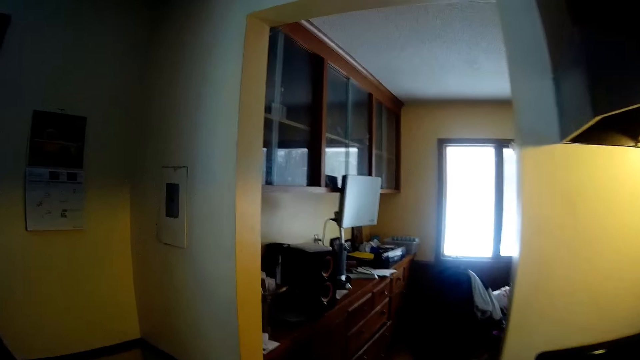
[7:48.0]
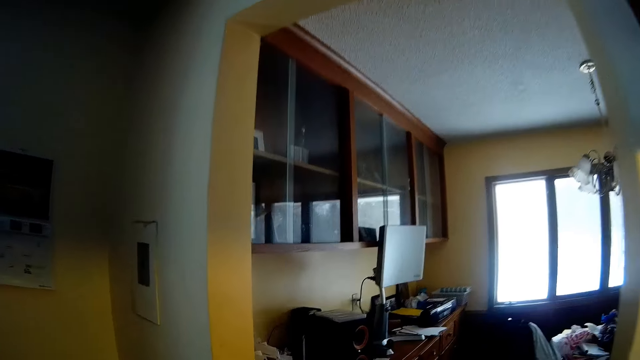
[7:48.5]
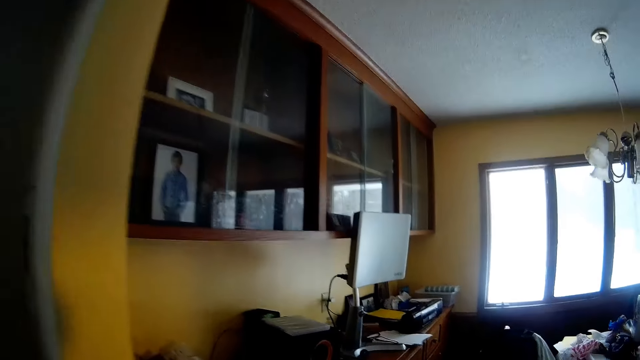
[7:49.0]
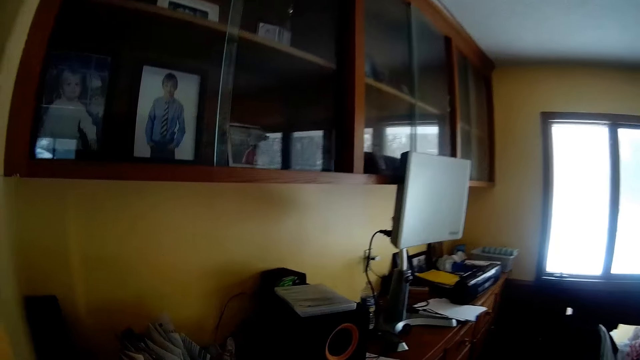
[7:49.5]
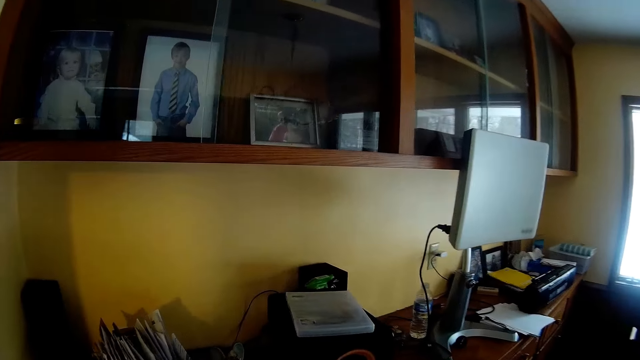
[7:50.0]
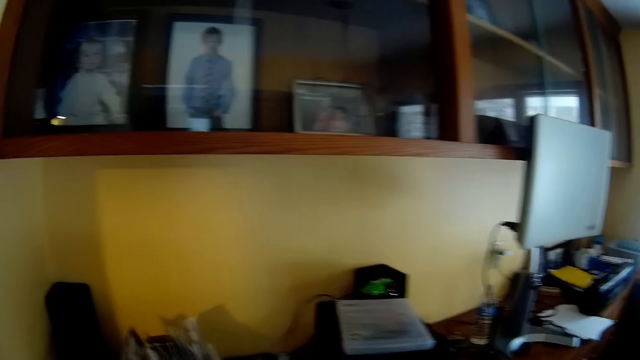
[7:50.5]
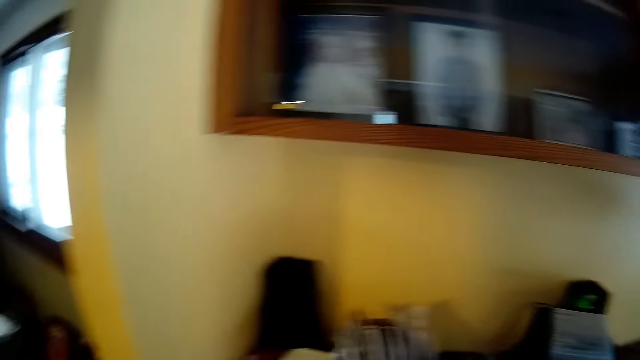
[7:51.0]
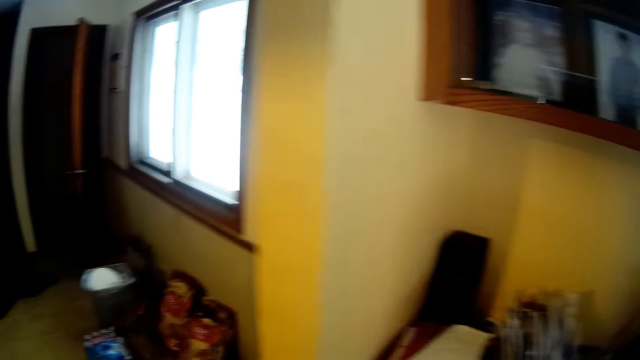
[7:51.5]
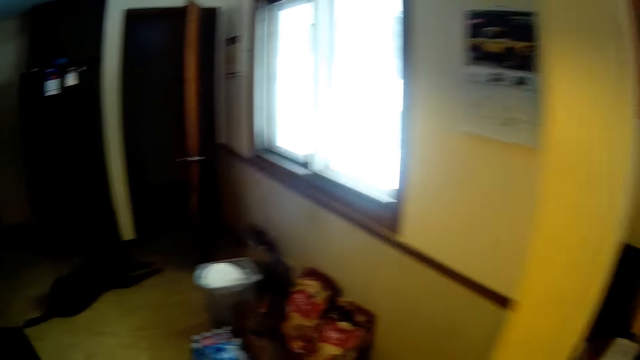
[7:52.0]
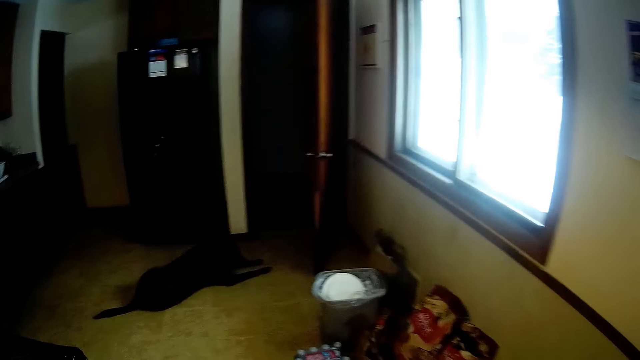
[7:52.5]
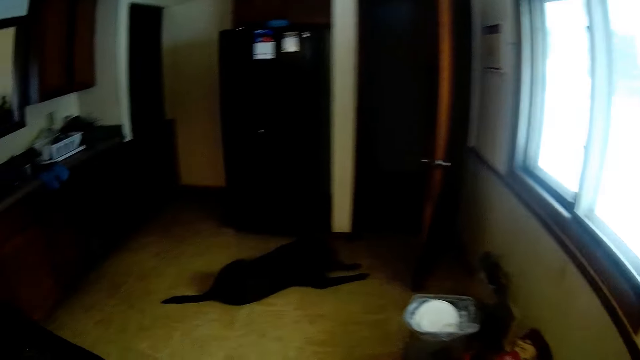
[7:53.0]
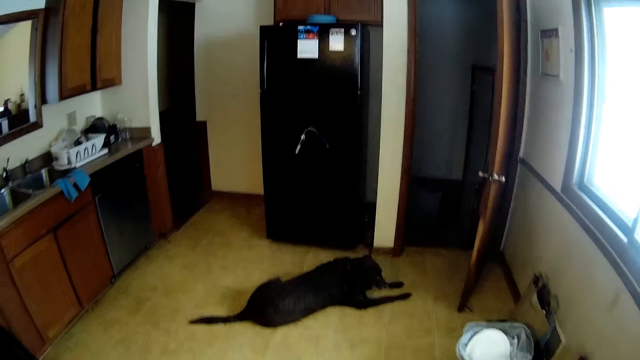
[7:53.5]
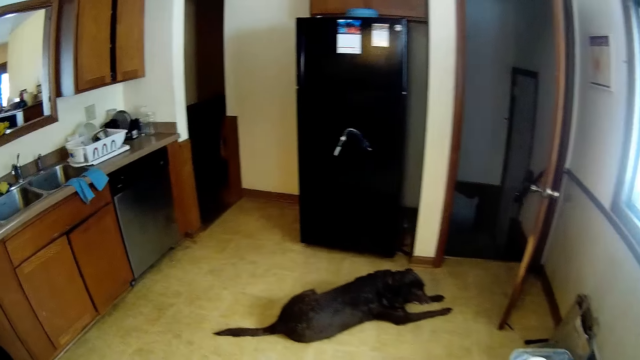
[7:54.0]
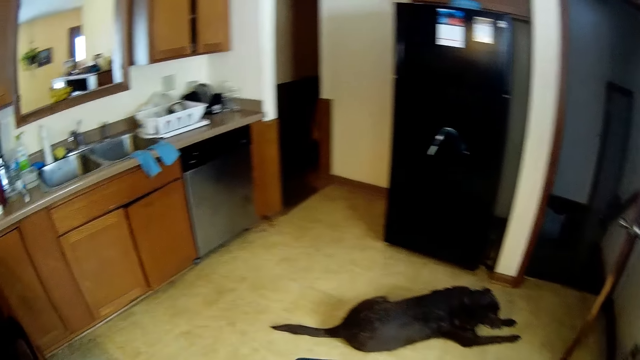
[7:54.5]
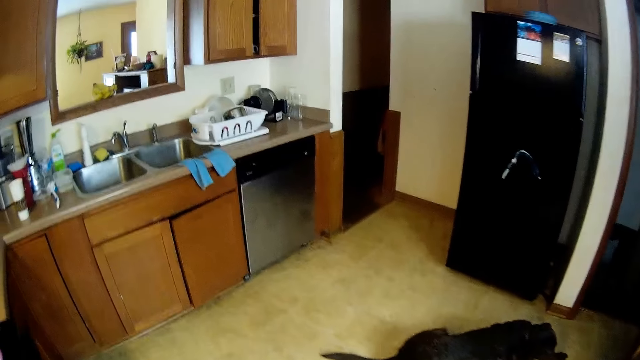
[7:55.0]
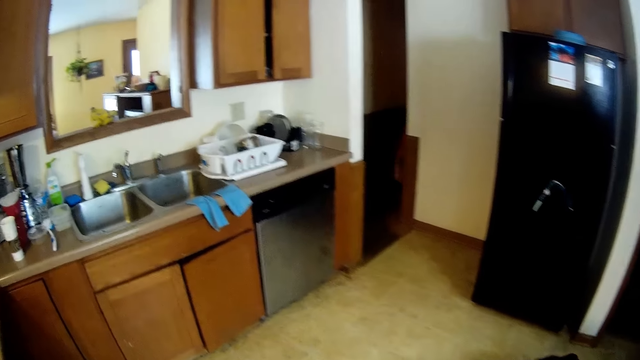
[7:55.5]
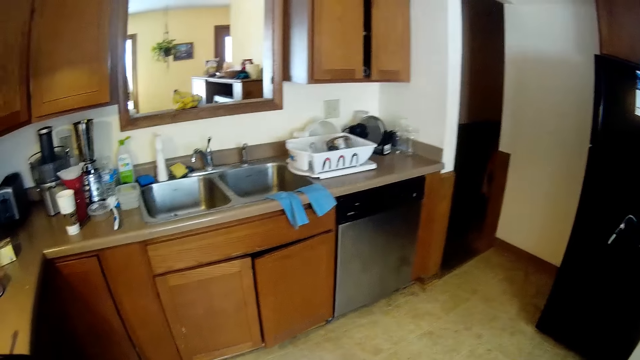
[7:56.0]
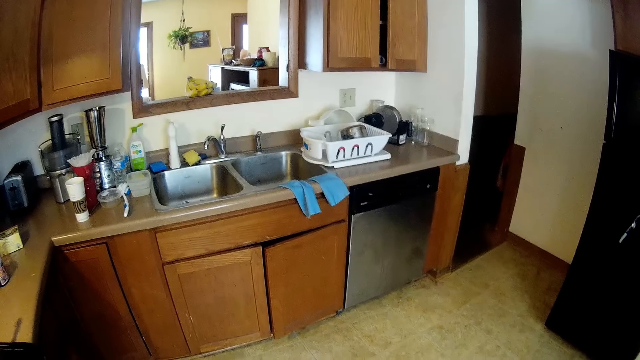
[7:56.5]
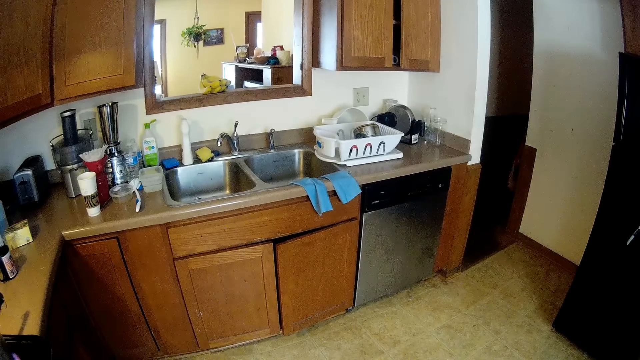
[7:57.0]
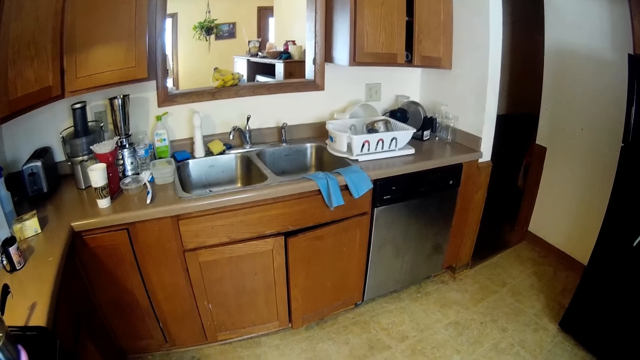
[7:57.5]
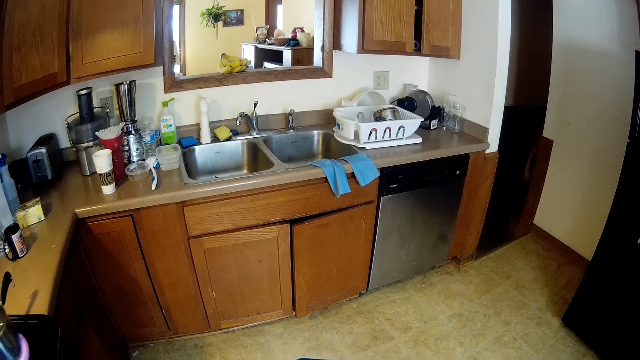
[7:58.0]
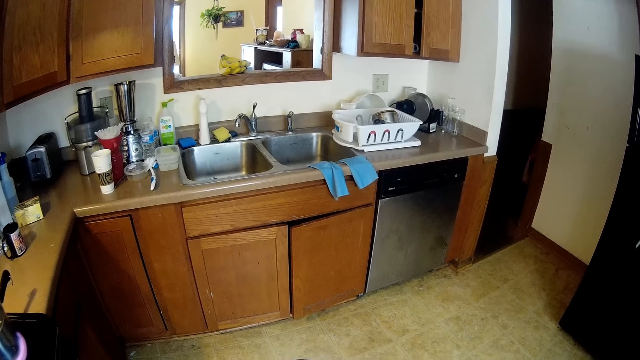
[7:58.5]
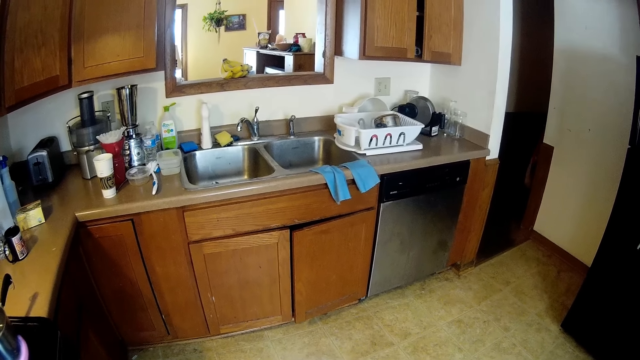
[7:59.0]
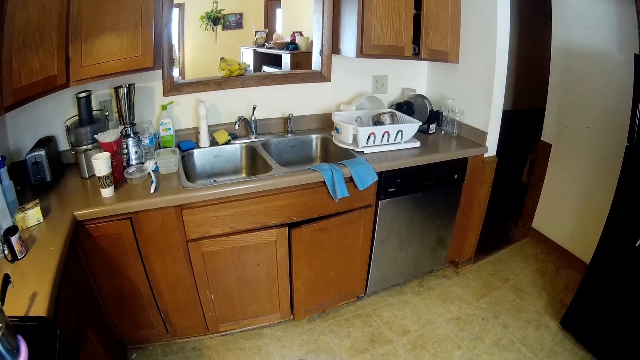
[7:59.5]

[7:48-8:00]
The camera wearer walks into the room. They look around. The dog lies in the kitchen. The camera wearer walks into the kitchen.

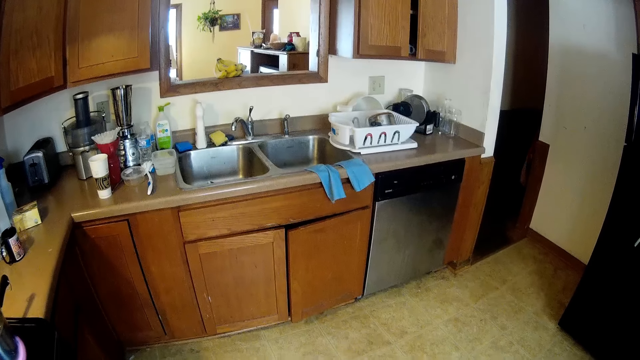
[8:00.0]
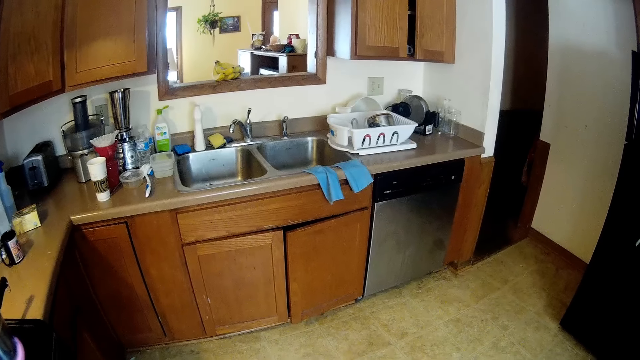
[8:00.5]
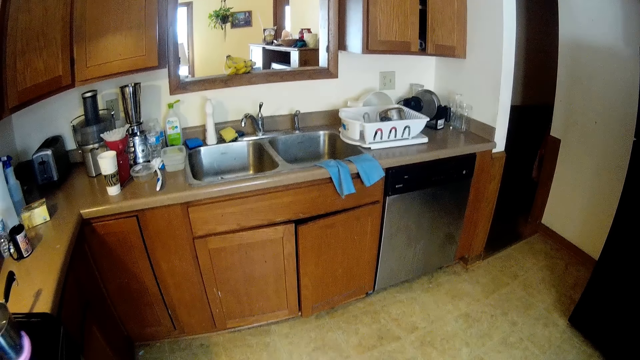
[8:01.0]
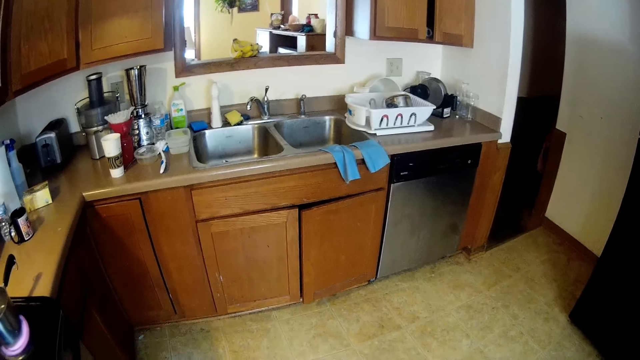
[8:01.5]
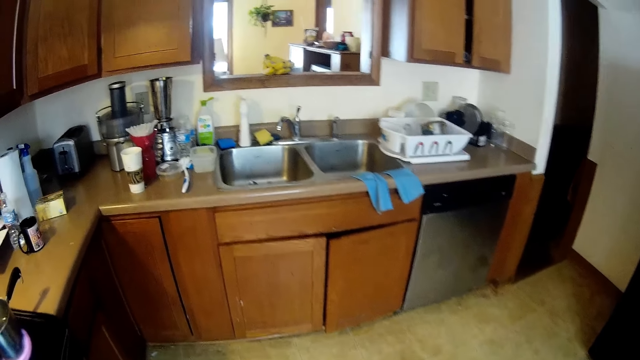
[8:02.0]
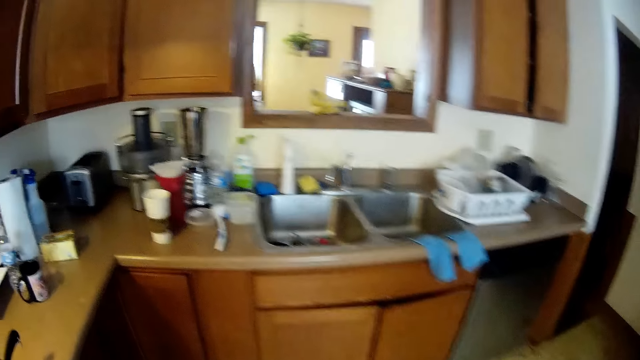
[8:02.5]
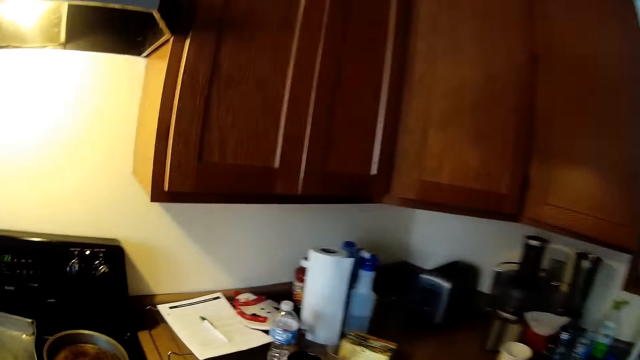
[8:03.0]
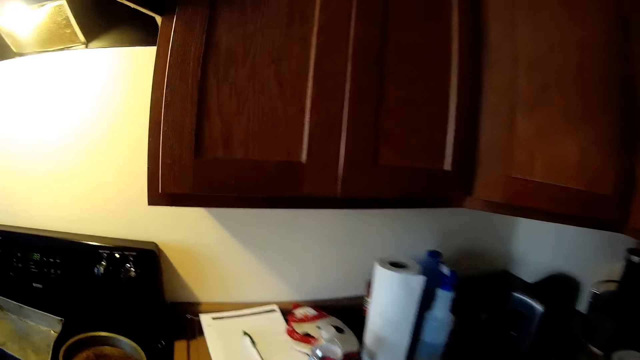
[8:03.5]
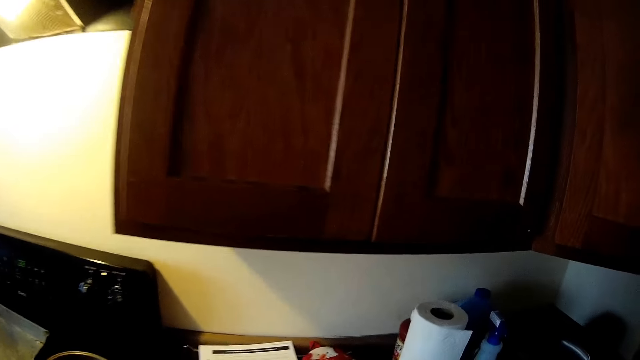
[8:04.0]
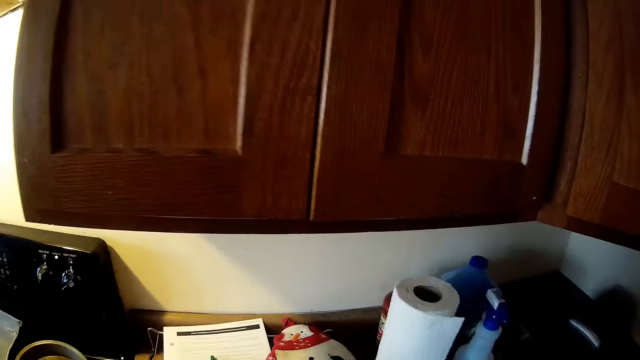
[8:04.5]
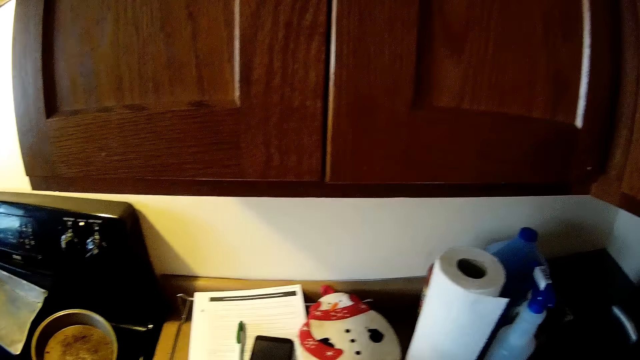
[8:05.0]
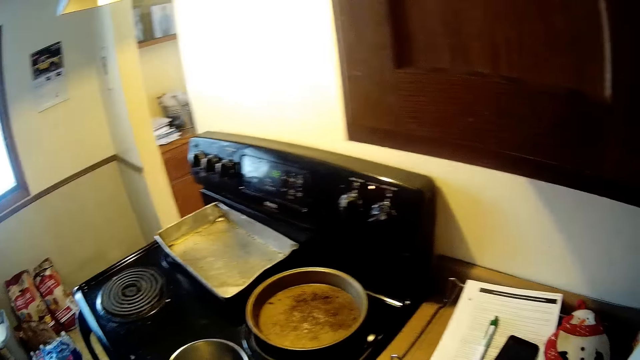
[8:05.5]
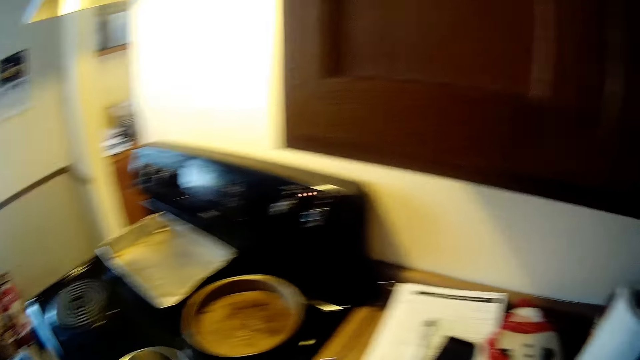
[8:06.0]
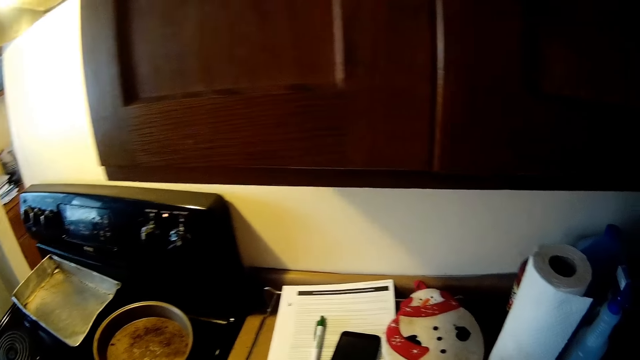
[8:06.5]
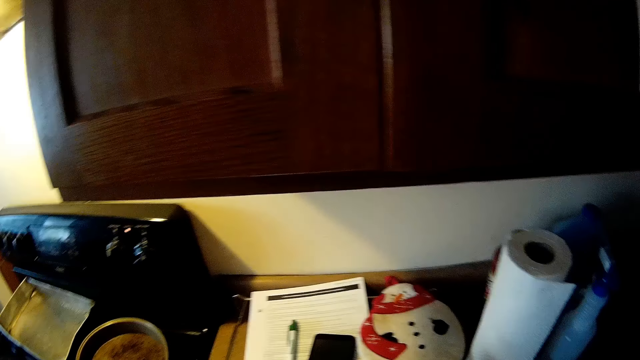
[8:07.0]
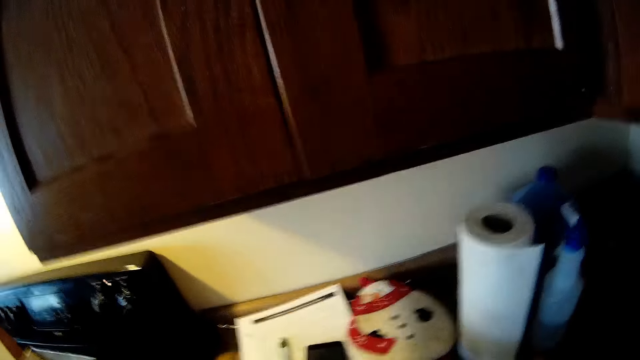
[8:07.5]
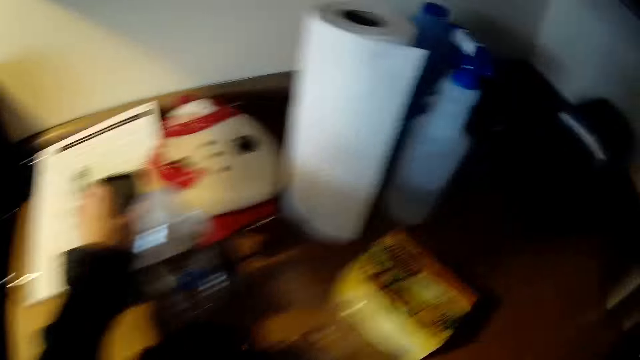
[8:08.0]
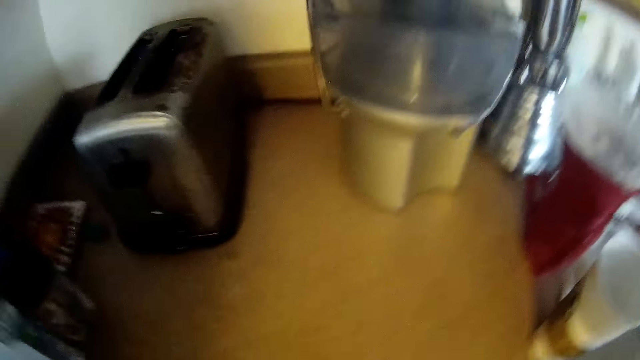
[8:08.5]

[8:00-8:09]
The camera wearer picks up the phone. He touches the phone on the table with his left hand. He stares at the containers on the floor.
